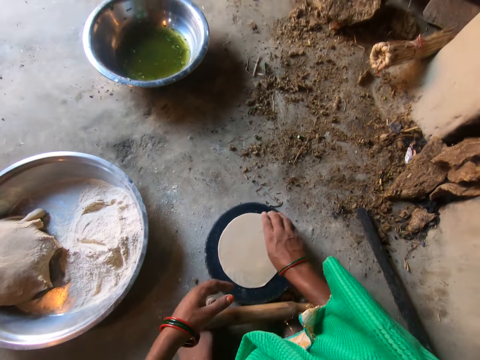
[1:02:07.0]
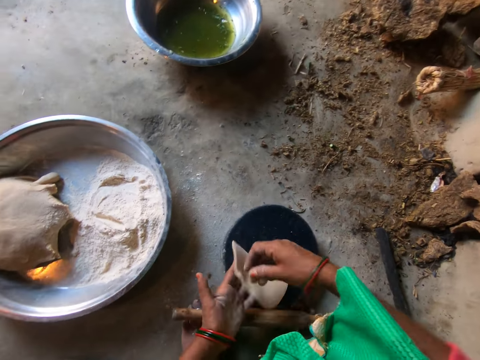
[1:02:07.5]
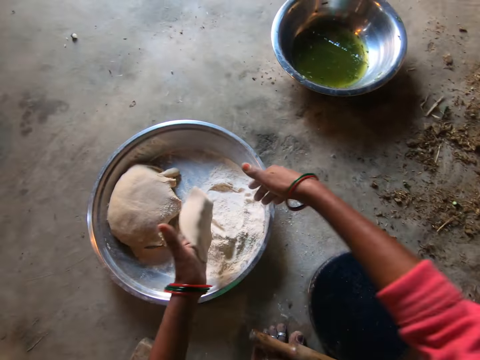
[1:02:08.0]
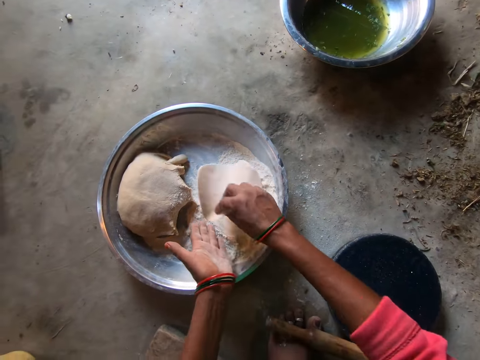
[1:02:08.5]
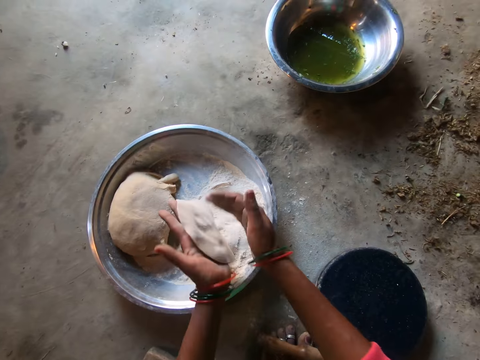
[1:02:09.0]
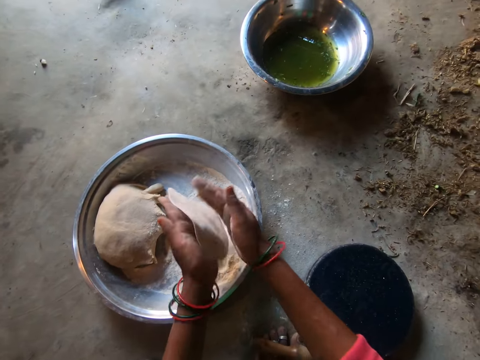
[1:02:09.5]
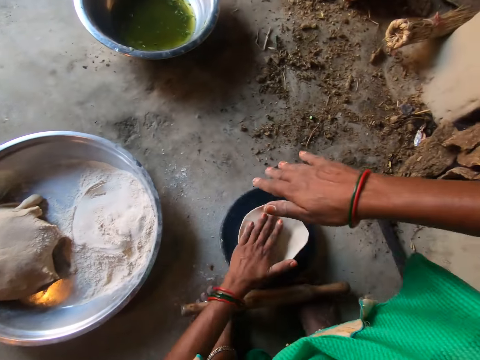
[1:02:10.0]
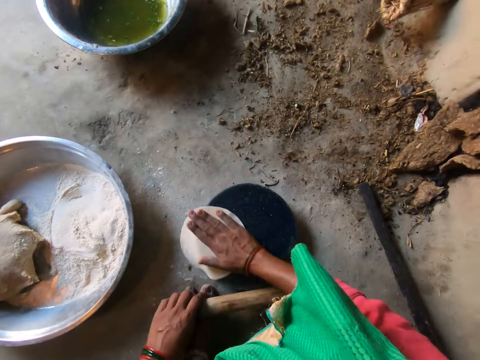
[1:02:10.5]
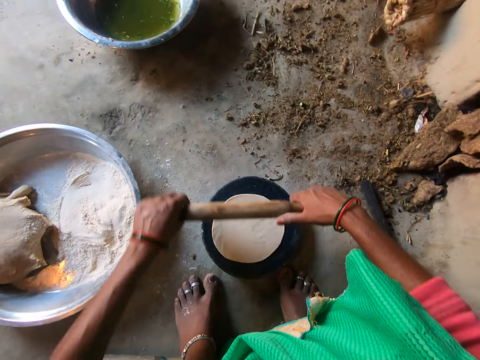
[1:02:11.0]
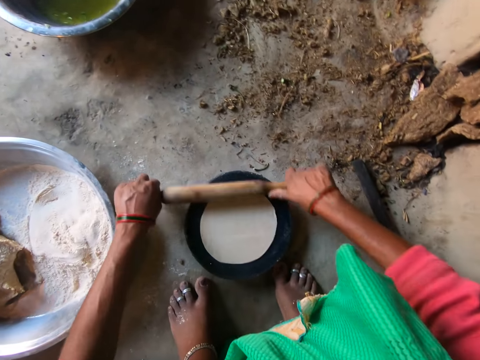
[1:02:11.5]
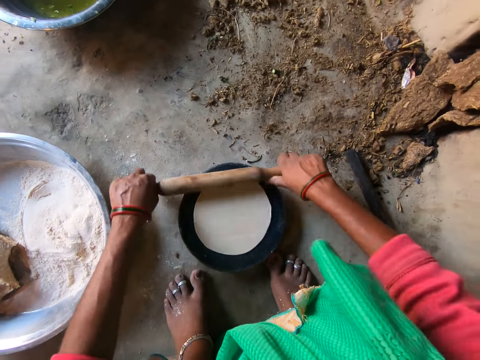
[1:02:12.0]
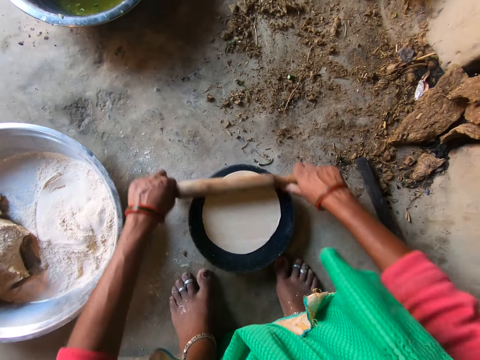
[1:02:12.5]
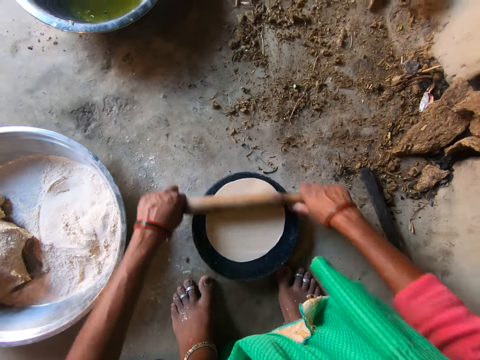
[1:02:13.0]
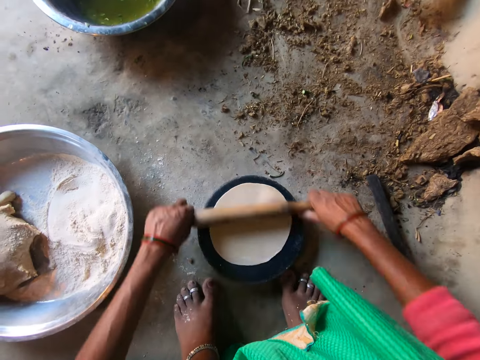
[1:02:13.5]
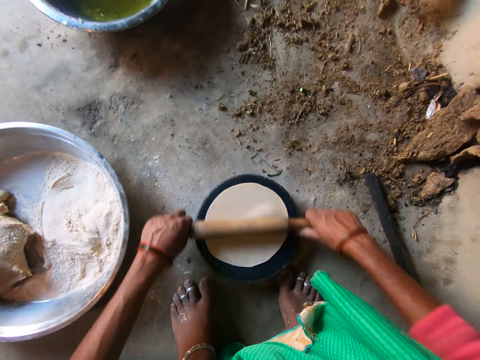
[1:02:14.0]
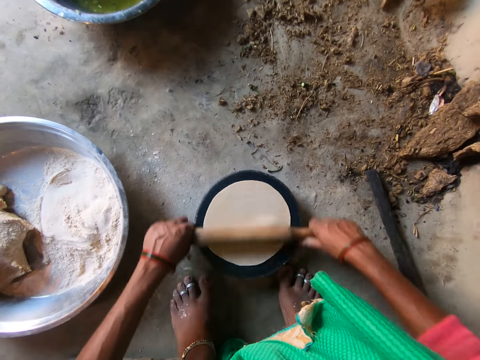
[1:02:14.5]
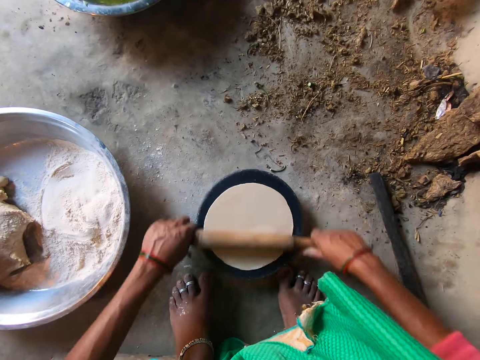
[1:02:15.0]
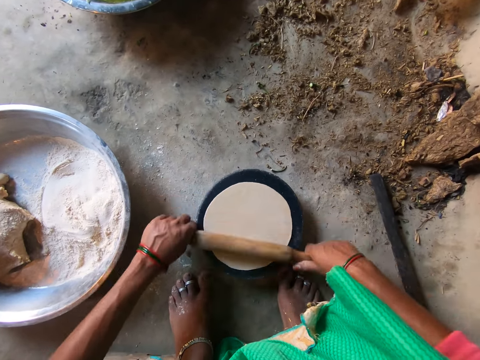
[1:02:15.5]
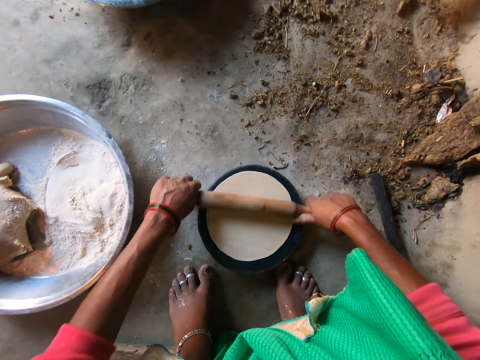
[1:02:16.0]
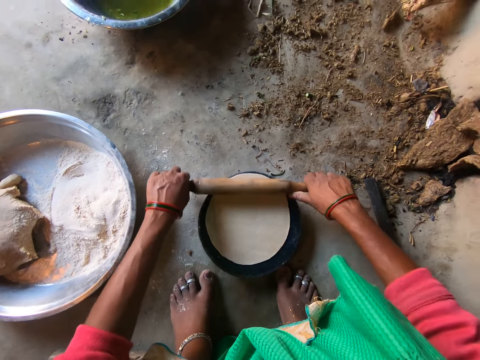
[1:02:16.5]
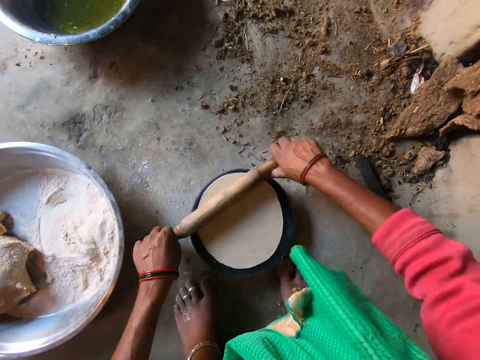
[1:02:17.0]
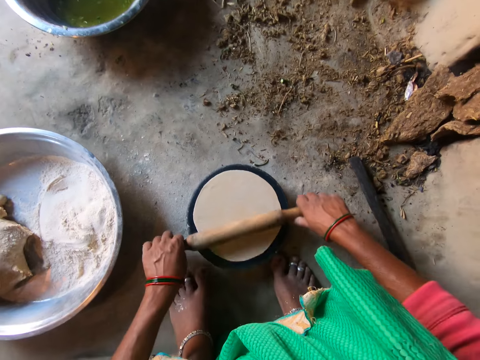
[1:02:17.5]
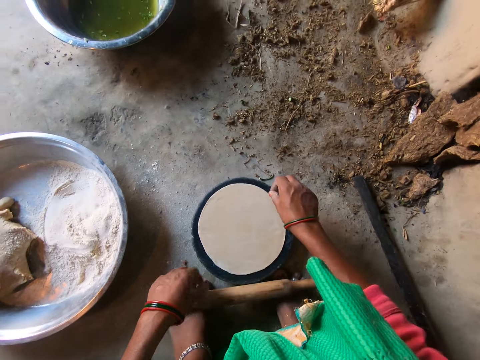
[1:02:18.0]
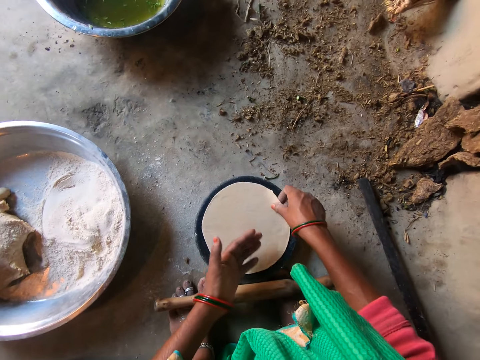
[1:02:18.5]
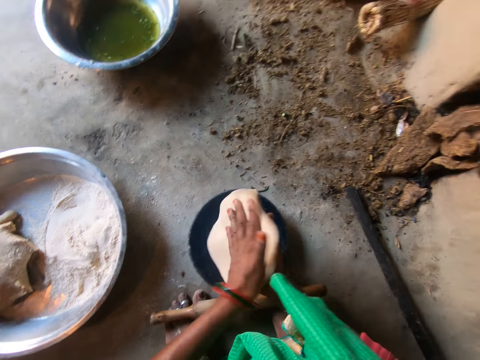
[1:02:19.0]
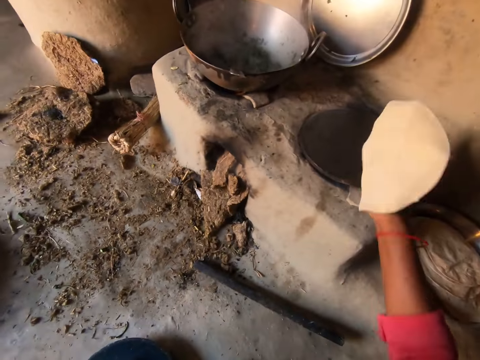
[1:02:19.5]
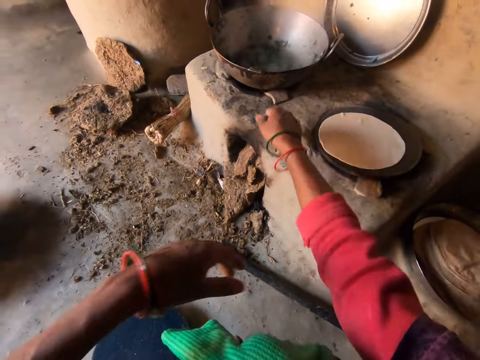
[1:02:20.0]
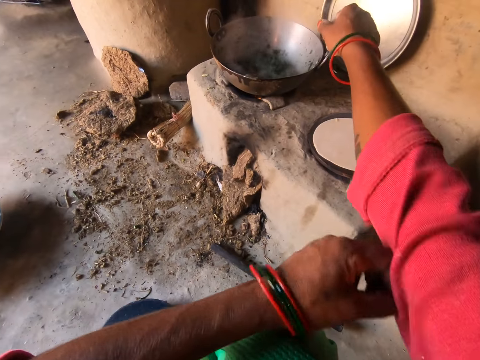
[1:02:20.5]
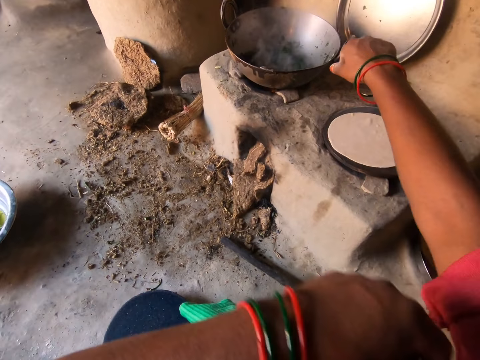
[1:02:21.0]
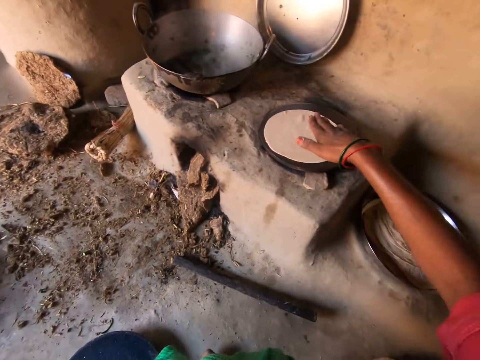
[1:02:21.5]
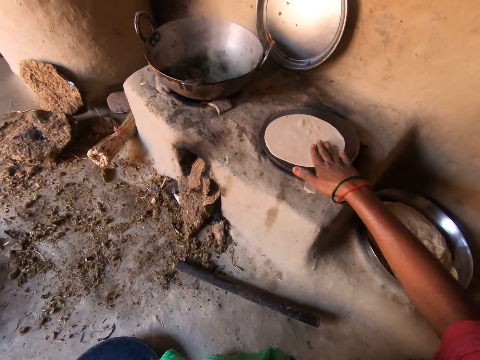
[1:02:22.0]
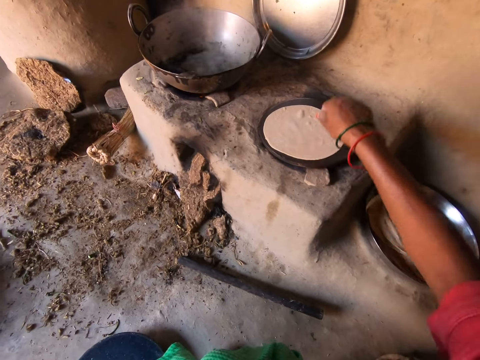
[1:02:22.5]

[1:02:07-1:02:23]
The camera wearer picks up the dough from the plate with her right hand. She transfers the dough to her left hand. She transfers the dough to her right hand. She drops the dough on the flour in the basin with her right hand. She puts flour on the dough. She kneads the dough with both hands. She places the dough on the plate with her left hand. She moves the dough on the plate with her right hand. She rolls the dough with the rolling pin with both hands. She picks up the dough with her right hand. She transfers the dough to her left hand. She transfers the dough to her right hand. She places the dough on the hot plate with her right hand. She adjusts her cloth with her left hand.

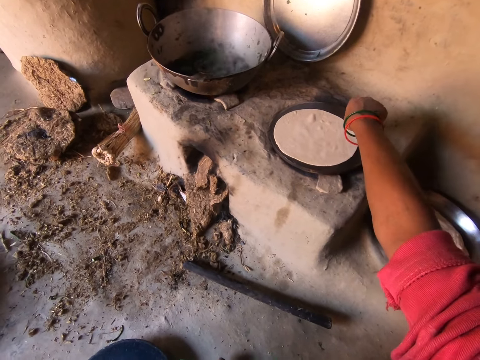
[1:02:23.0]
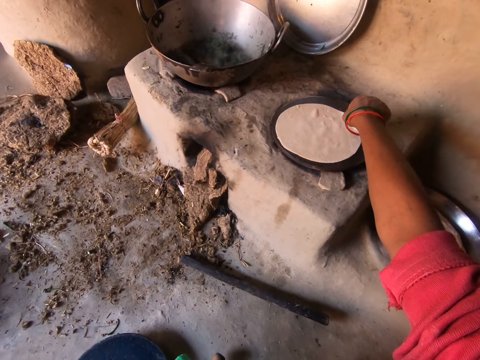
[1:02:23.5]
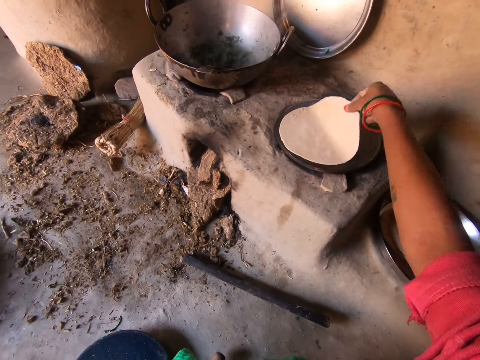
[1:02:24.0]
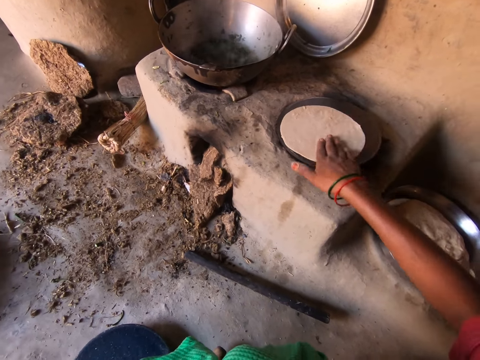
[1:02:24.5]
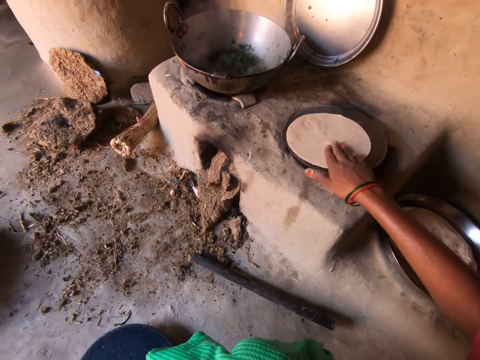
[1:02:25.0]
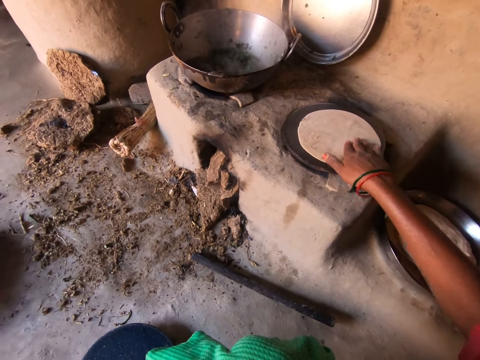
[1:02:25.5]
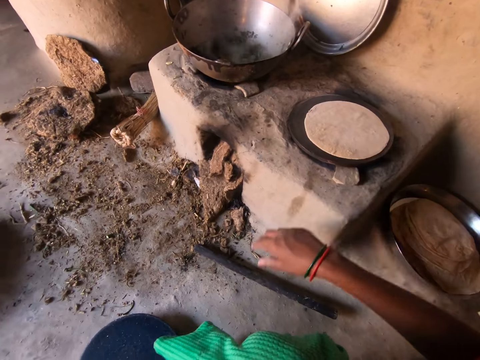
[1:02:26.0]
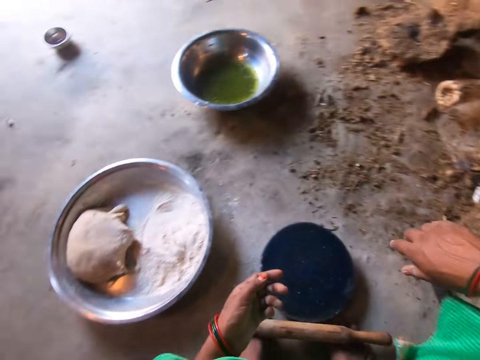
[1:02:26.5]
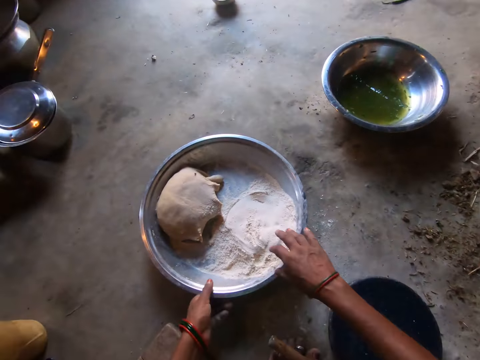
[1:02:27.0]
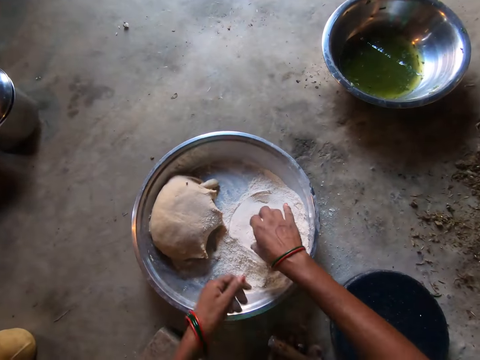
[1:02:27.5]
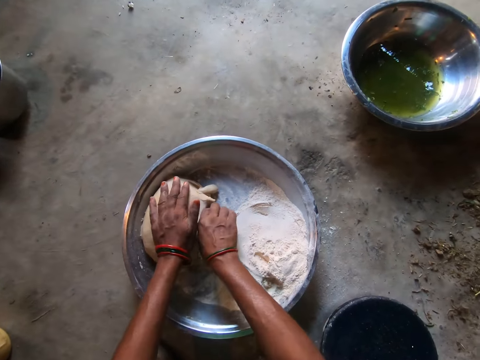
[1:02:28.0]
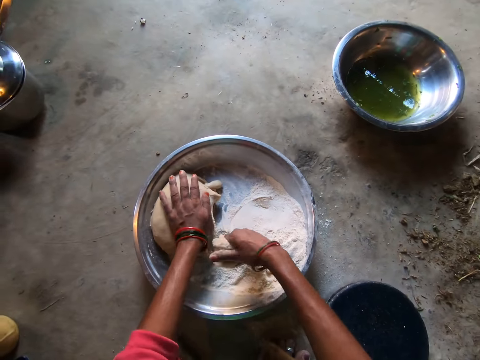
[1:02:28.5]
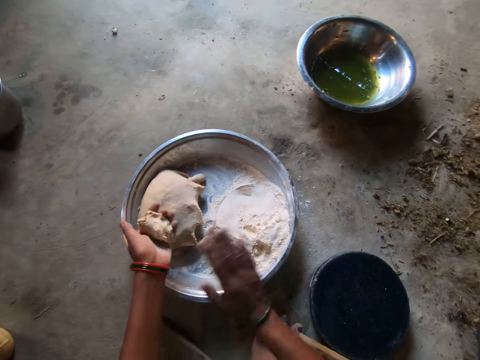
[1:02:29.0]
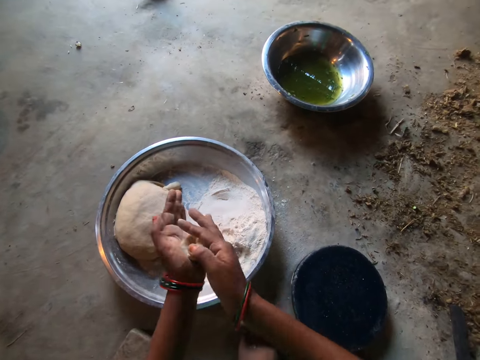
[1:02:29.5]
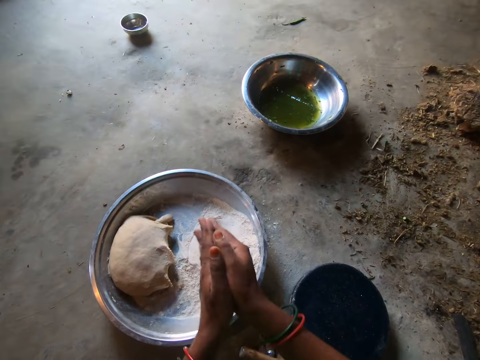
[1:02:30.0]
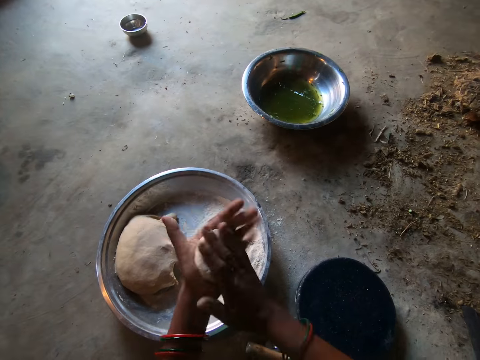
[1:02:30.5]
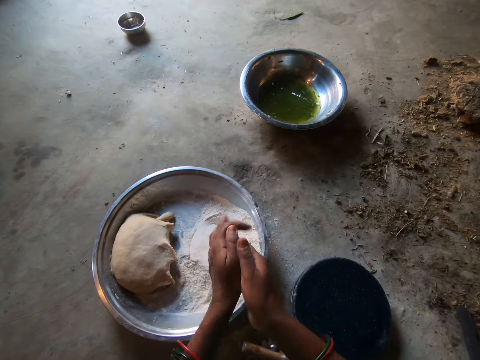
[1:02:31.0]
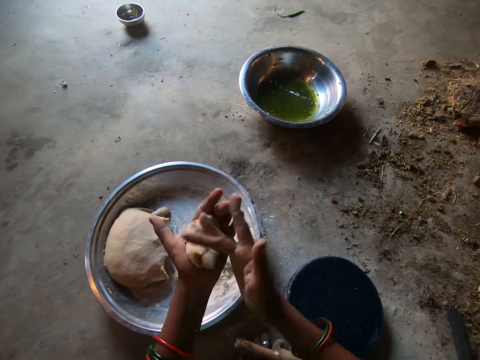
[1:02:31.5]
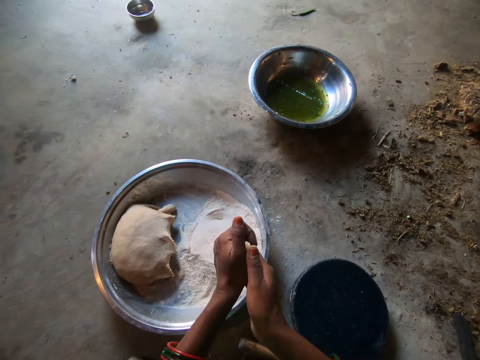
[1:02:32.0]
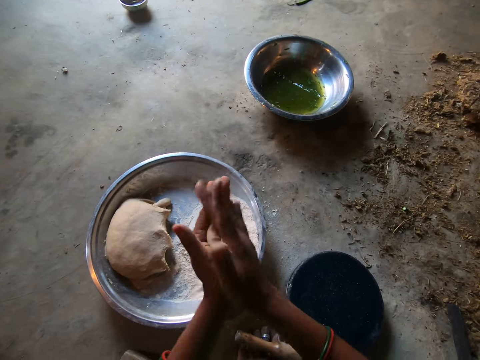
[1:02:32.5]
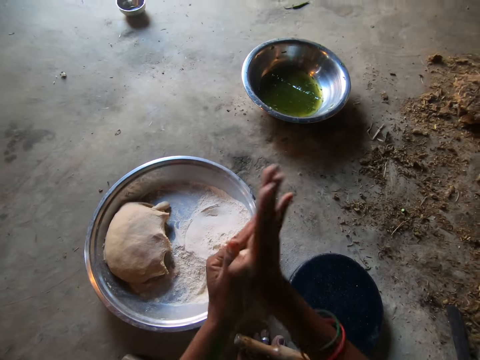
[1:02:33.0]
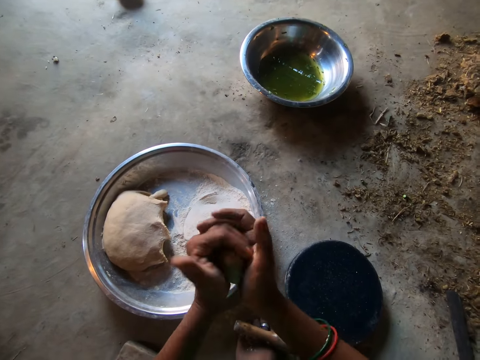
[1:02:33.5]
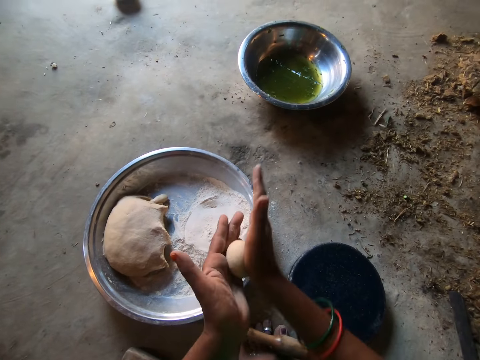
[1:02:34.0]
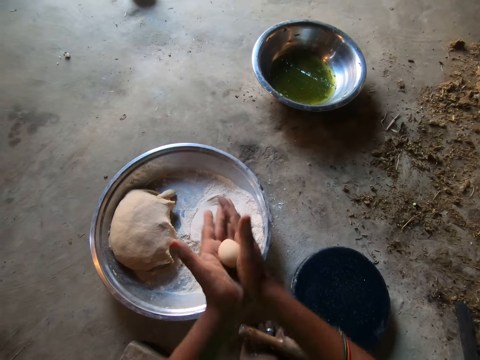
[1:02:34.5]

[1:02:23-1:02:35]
The camera wearer adjusts the dough on the hot plate with her right hand. She spins the dough in the pan. She cuts out some dough from the basin with her right hand. She rolls the dough with her palms.
